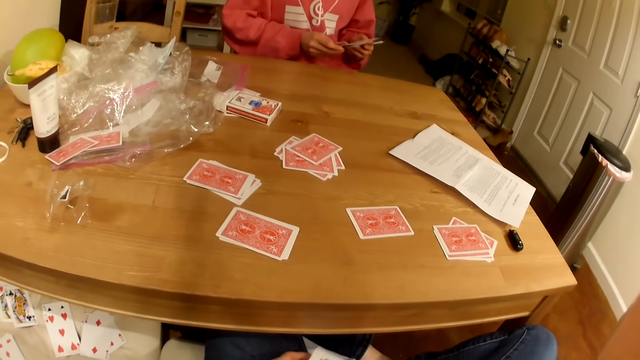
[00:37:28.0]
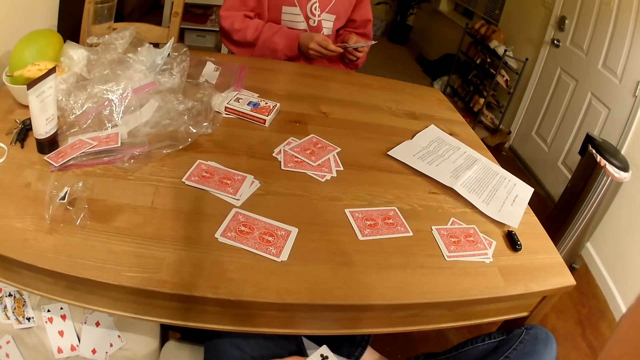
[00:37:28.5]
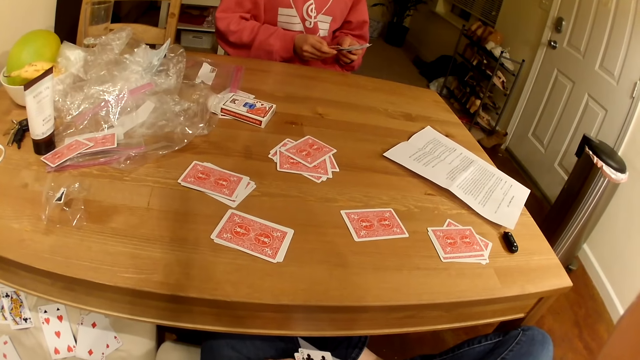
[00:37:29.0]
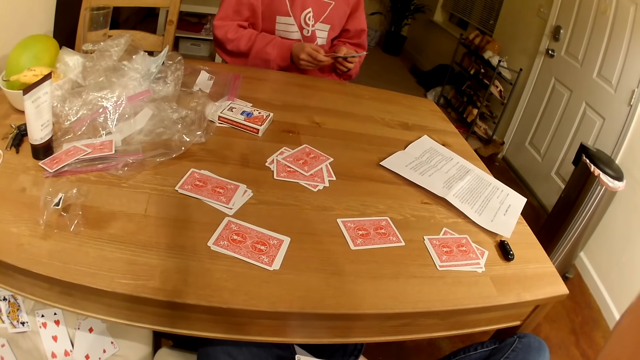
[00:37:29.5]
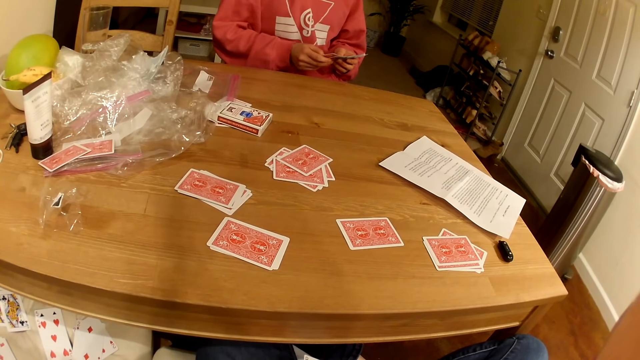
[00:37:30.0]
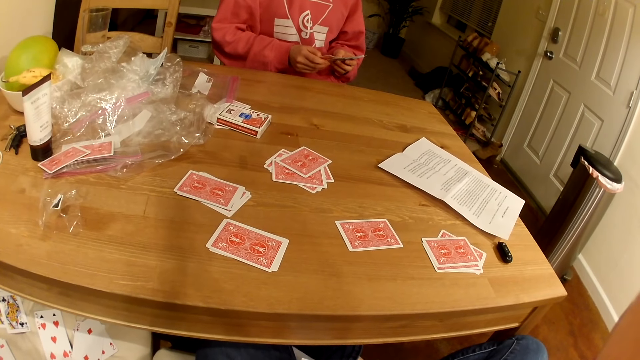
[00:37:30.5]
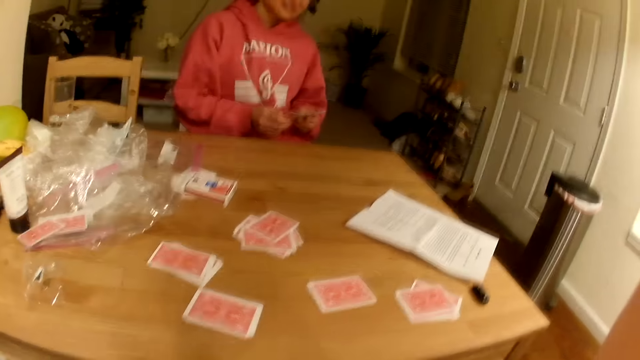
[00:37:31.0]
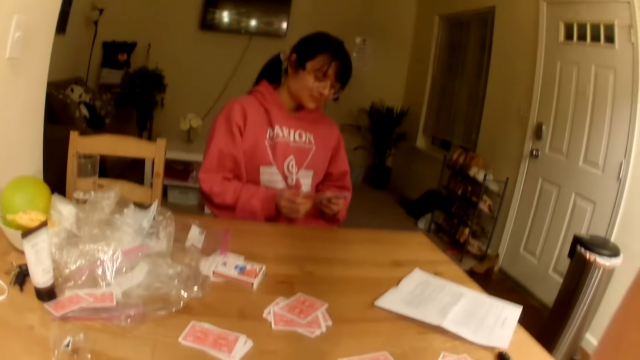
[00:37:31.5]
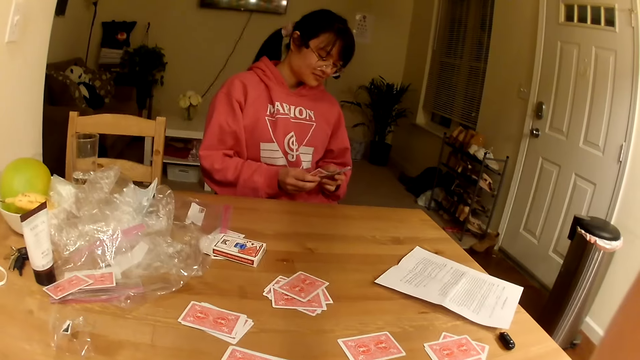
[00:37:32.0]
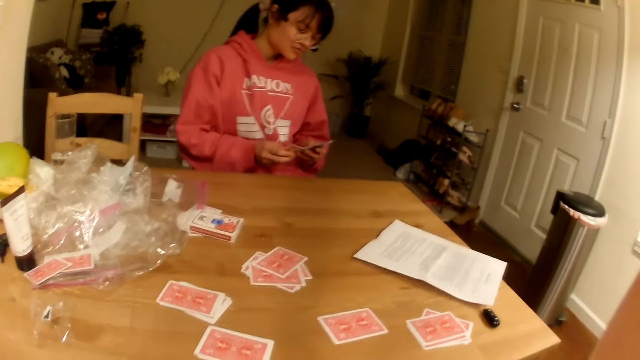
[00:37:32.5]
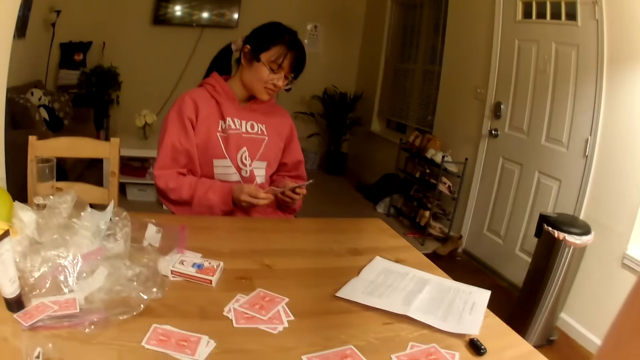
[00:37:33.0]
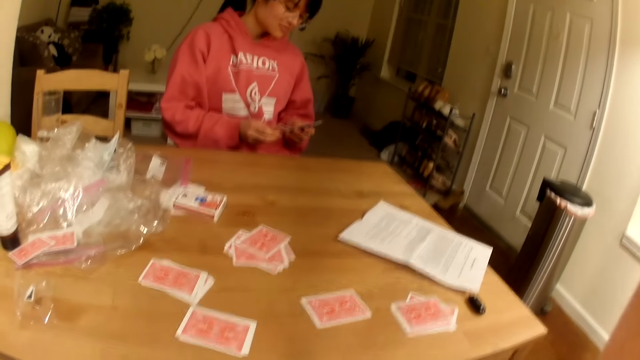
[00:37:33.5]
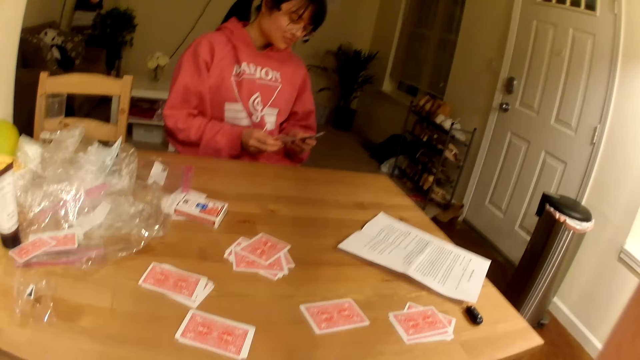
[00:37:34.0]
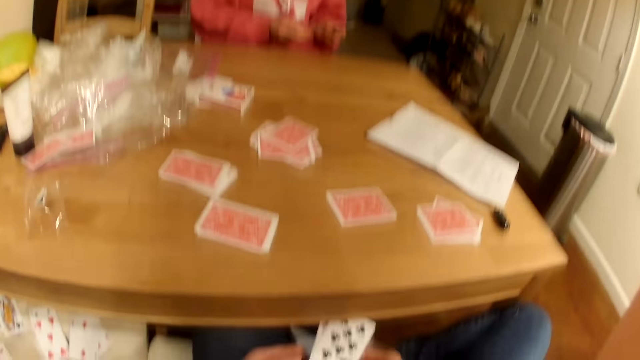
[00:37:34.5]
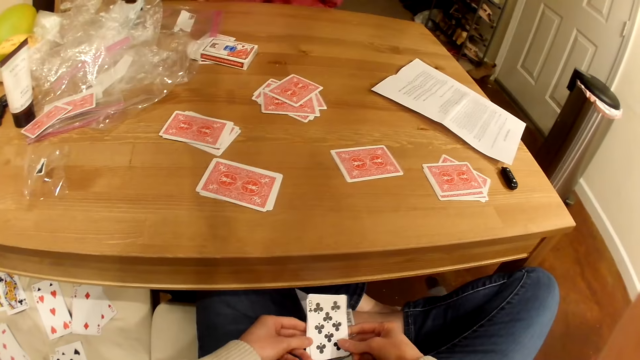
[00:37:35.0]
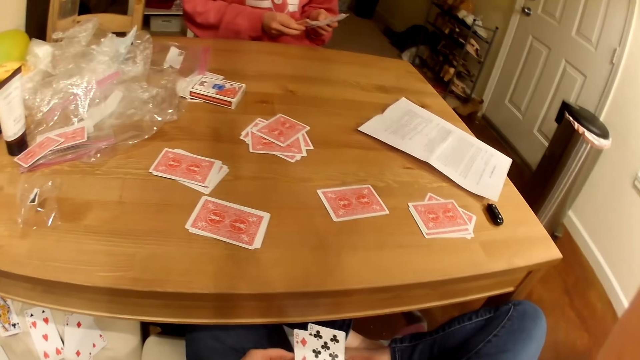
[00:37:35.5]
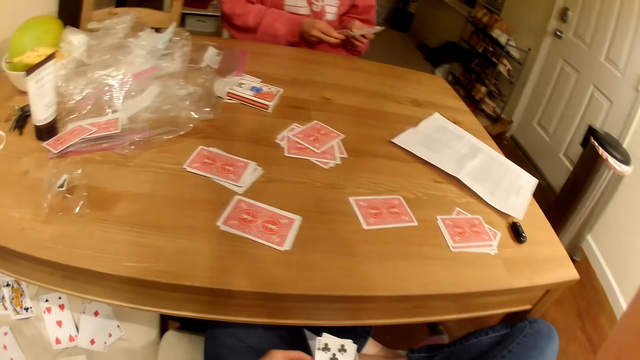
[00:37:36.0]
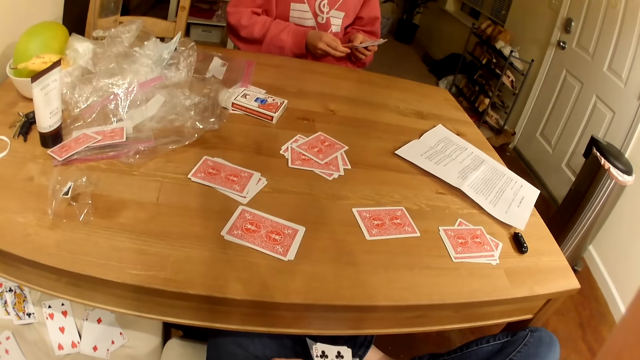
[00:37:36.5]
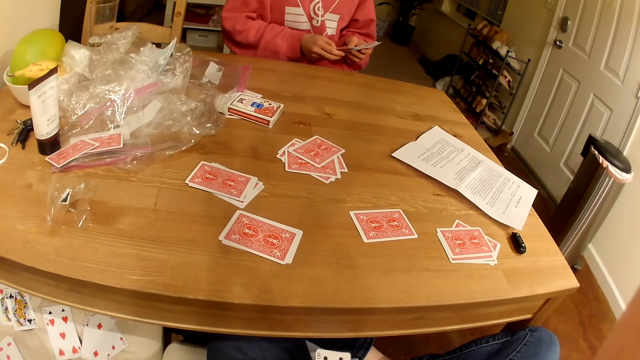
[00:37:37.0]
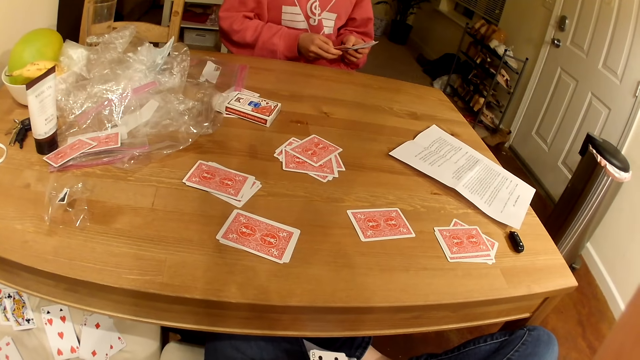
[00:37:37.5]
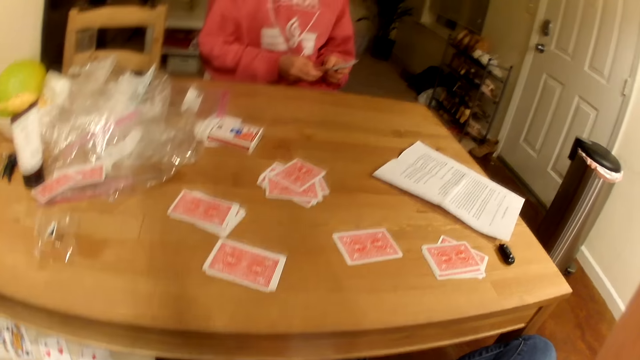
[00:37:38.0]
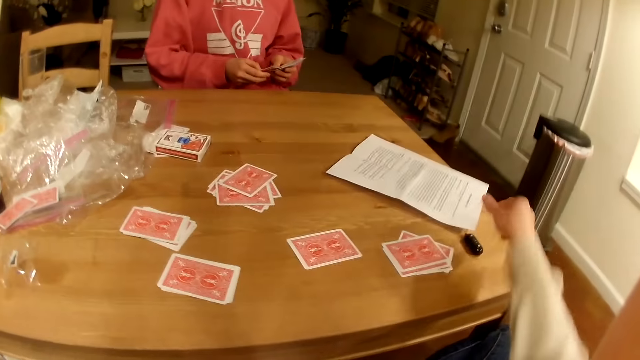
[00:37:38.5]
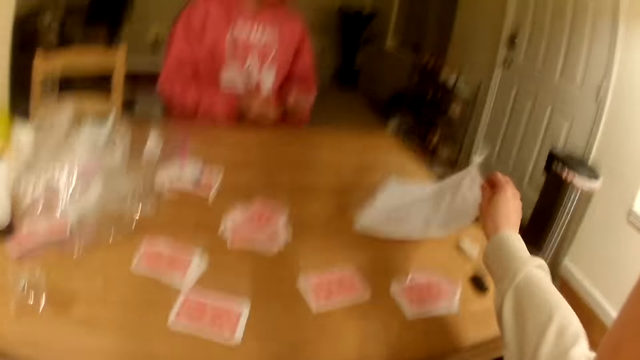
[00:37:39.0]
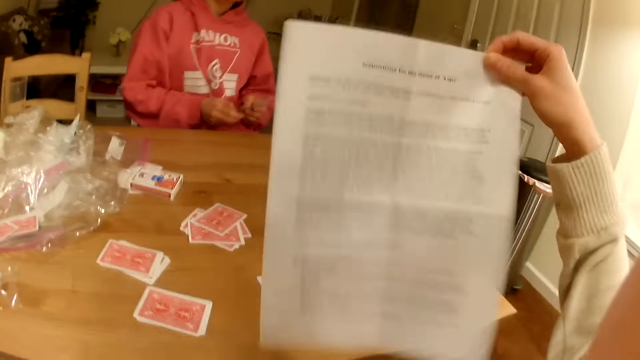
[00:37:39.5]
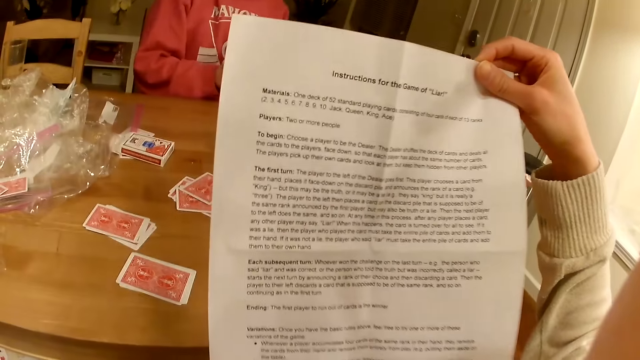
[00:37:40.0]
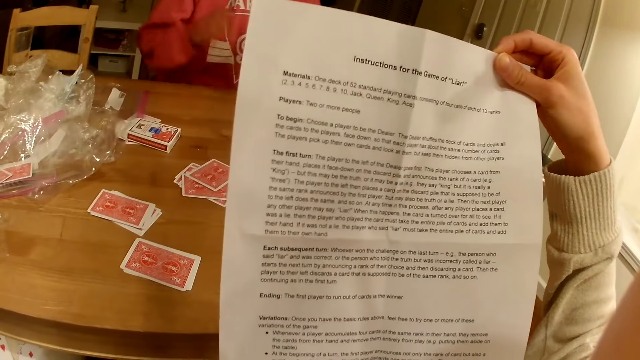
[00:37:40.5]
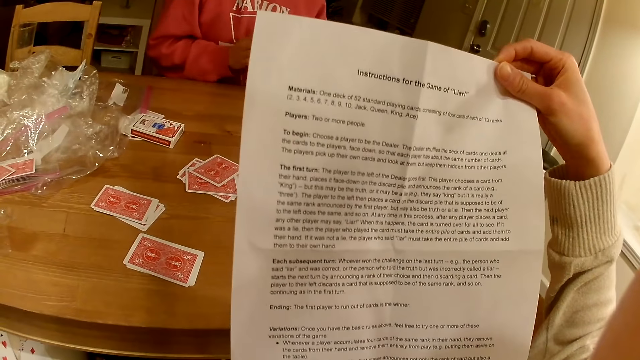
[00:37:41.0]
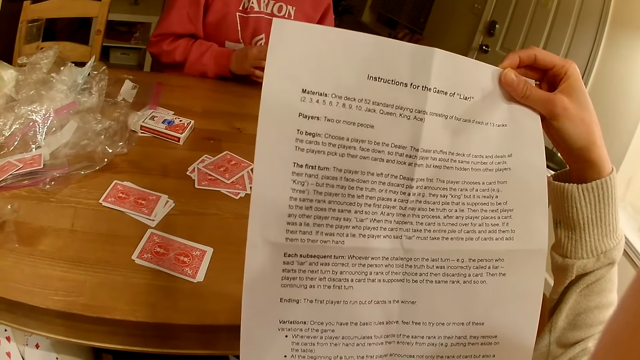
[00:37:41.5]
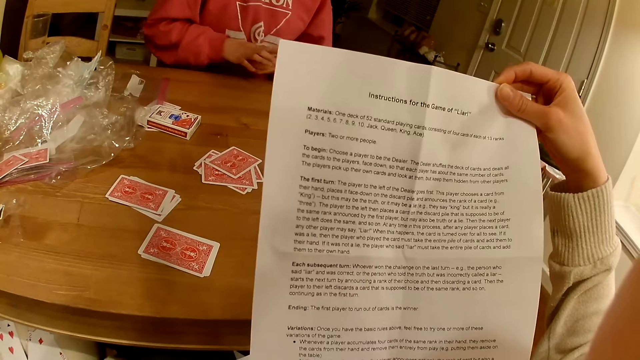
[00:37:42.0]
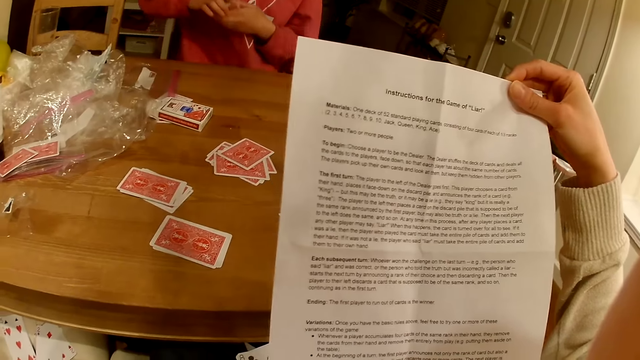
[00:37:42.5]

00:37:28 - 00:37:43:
The camera wearer looks at the person. They look down at the cards. They pick the written paper or leaflet manual on the table. They read the leaflet manual.

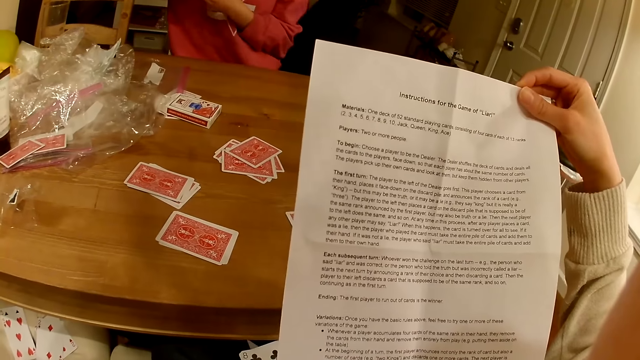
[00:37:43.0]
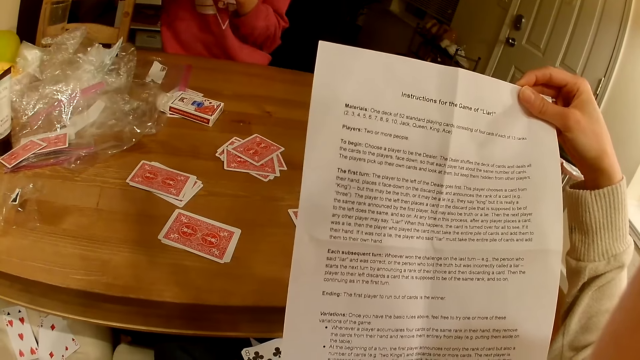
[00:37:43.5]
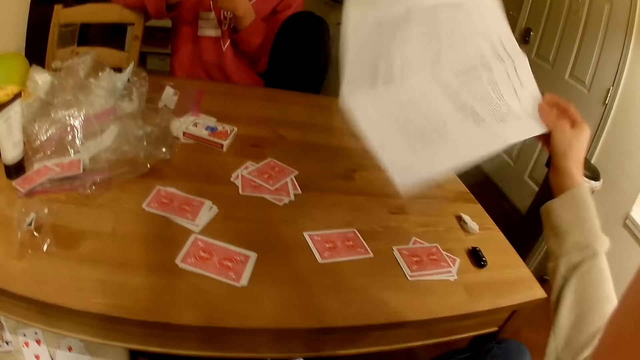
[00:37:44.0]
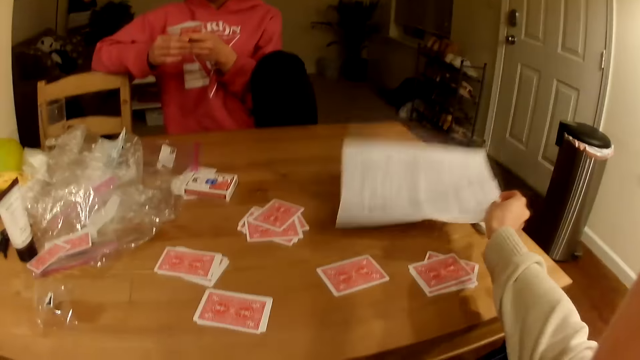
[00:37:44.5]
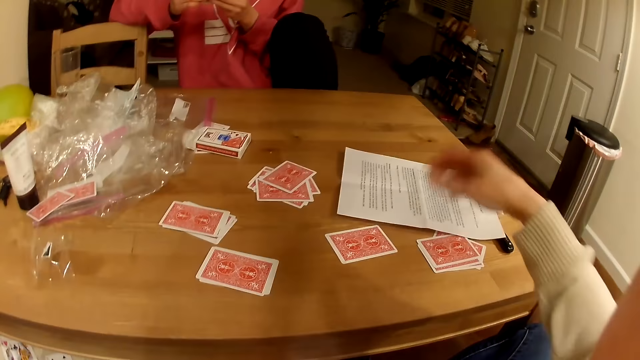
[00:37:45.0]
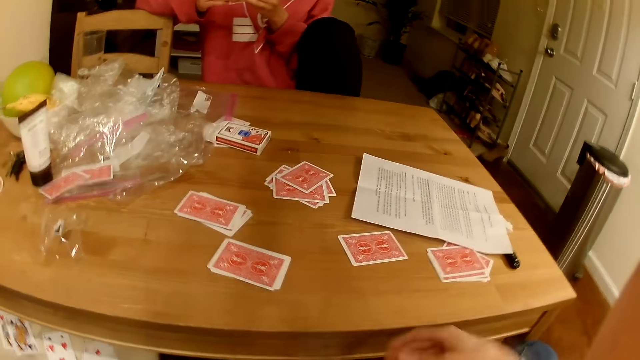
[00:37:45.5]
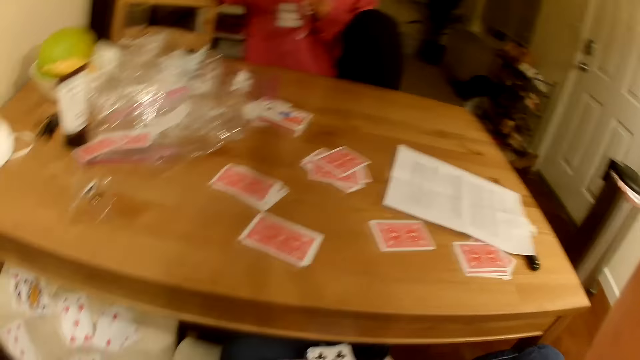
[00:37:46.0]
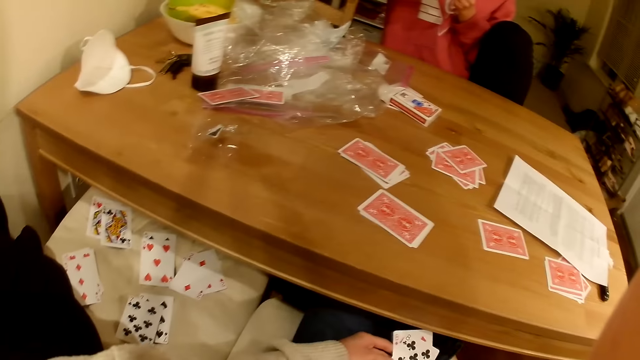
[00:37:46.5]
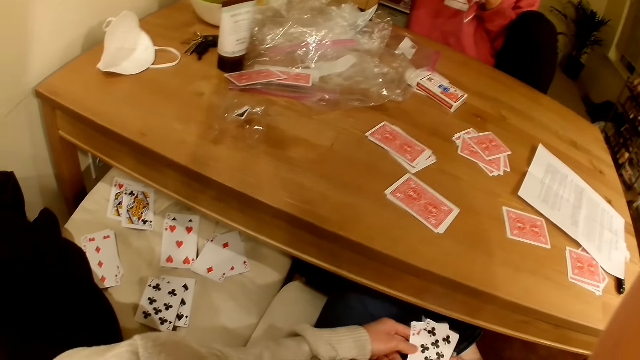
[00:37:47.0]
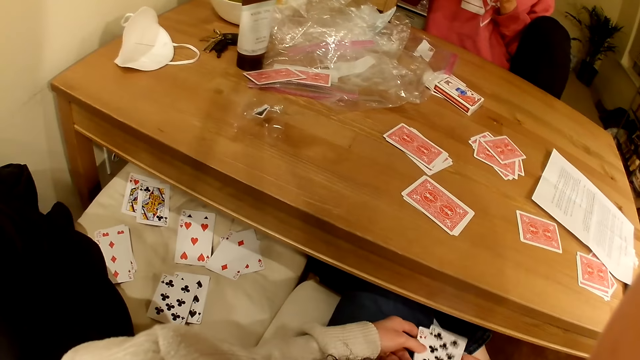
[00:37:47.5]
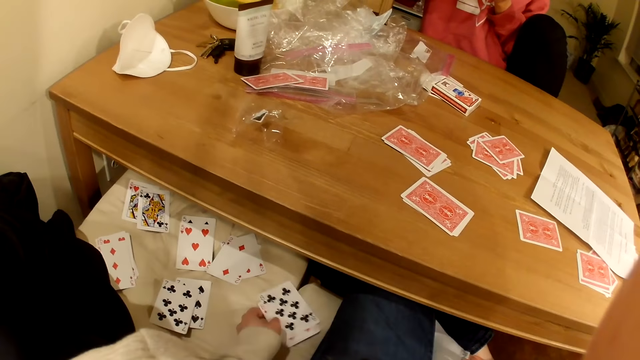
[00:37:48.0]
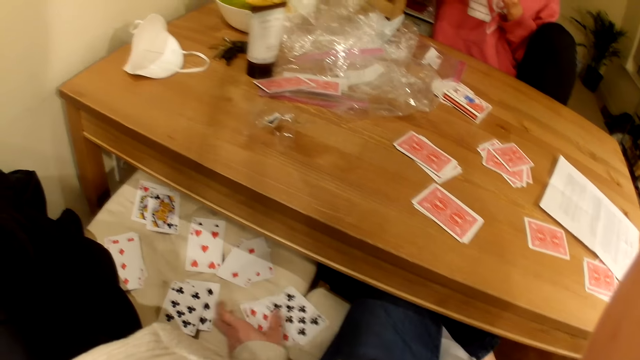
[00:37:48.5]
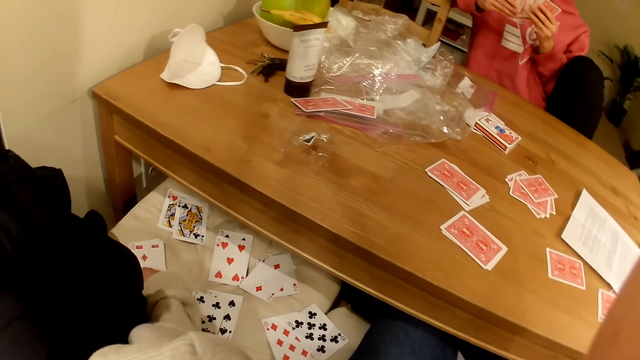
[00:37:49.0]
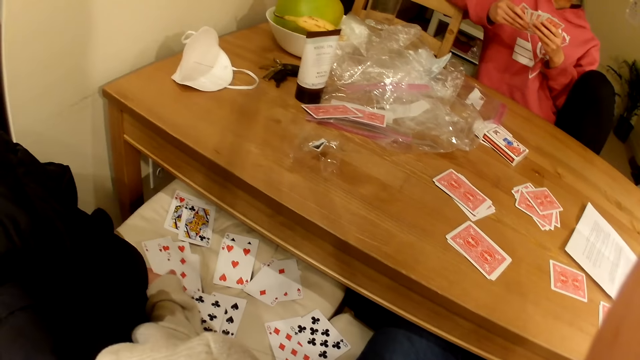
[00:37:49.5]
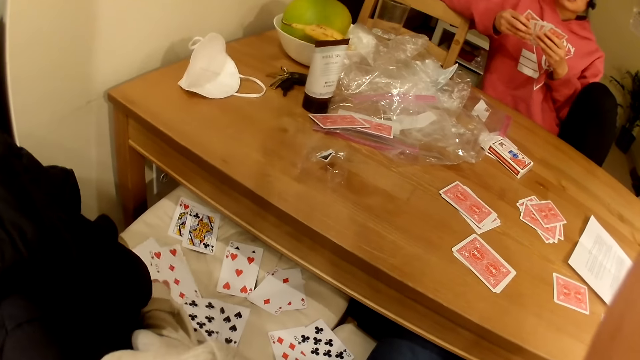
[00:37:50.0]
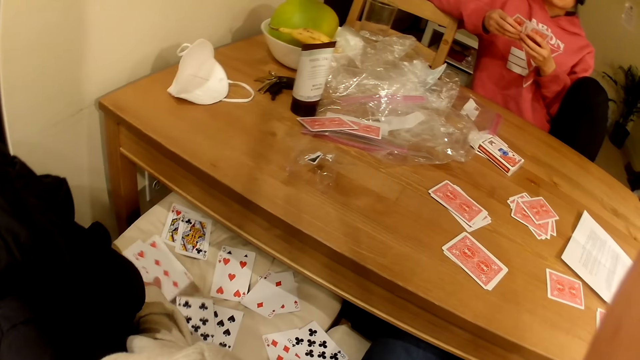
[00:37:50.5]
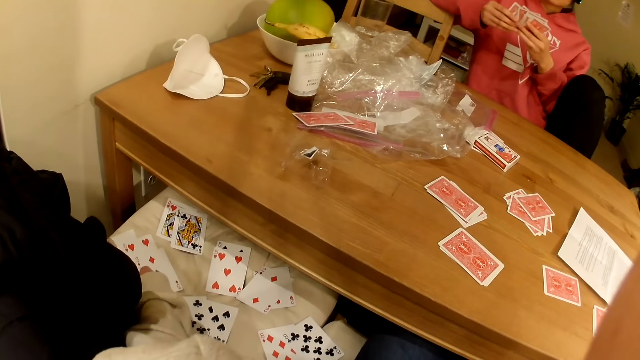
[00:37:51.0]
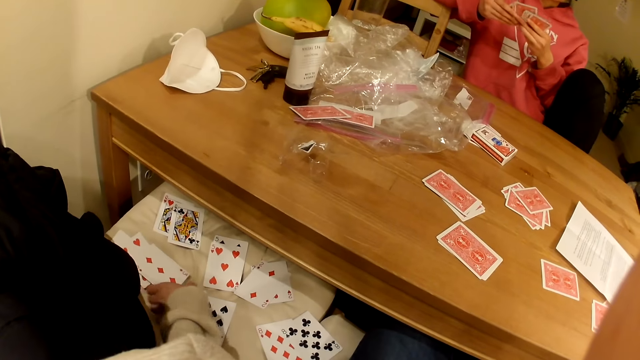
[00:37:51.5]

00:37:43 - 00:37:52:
The camera wearer puts the leaflet manual on the table. They look down at the cards. They place playing cards on the seat. They touch the playing cards on the seat.
